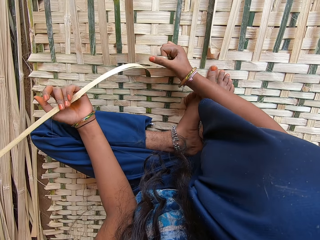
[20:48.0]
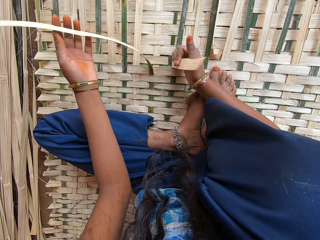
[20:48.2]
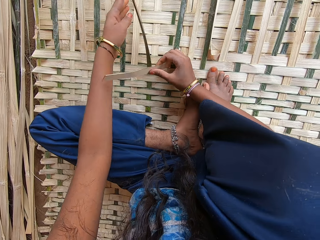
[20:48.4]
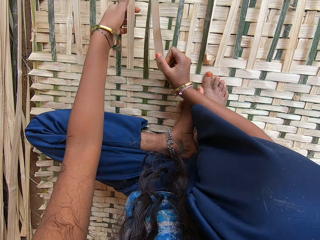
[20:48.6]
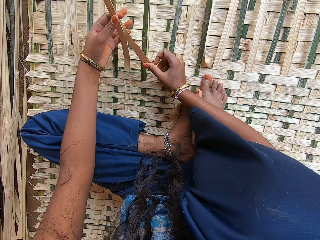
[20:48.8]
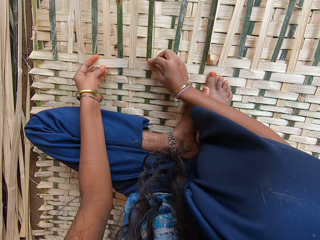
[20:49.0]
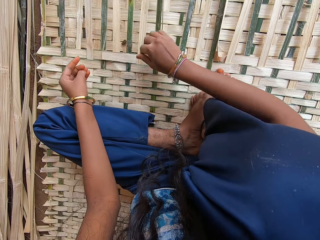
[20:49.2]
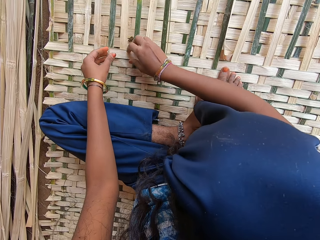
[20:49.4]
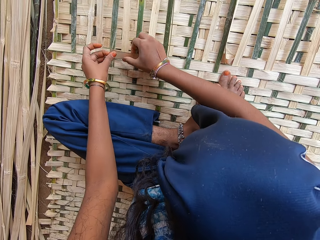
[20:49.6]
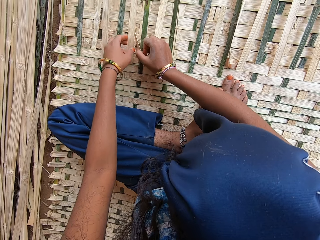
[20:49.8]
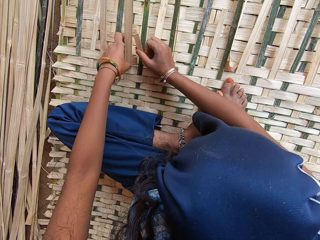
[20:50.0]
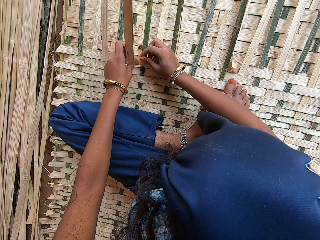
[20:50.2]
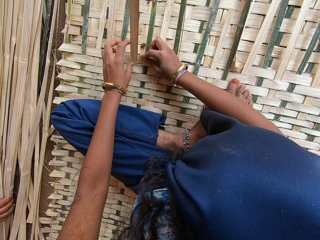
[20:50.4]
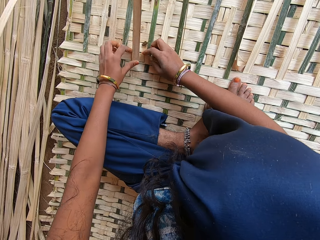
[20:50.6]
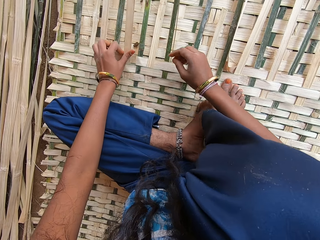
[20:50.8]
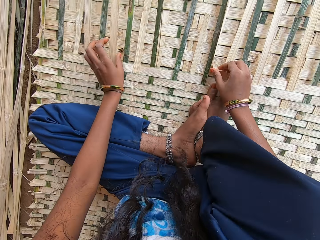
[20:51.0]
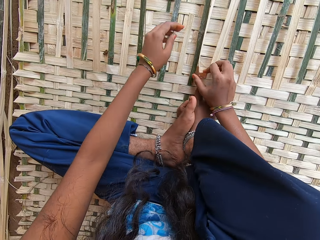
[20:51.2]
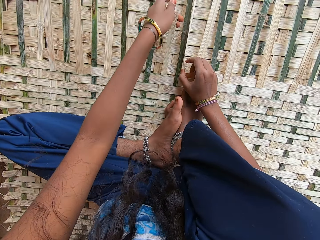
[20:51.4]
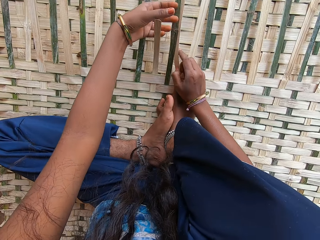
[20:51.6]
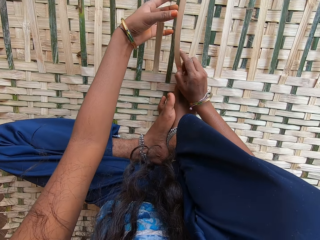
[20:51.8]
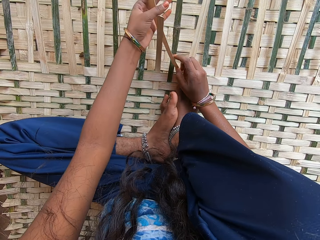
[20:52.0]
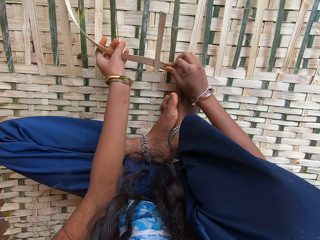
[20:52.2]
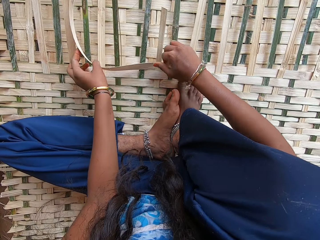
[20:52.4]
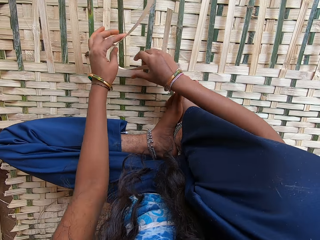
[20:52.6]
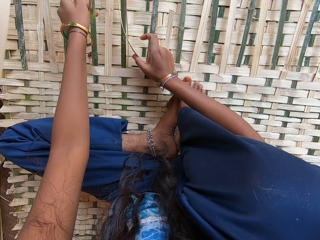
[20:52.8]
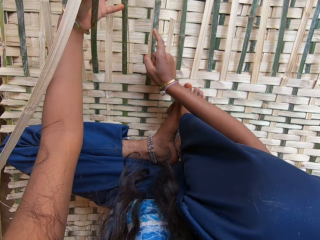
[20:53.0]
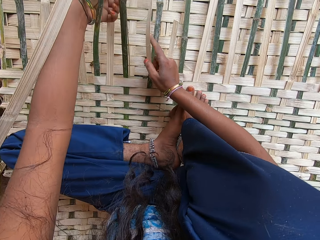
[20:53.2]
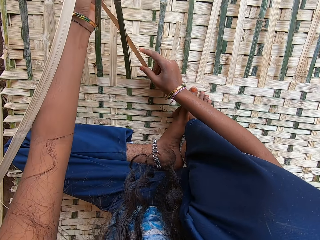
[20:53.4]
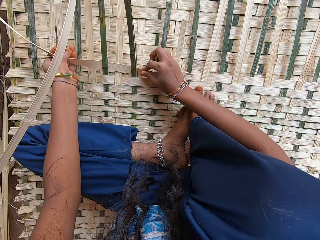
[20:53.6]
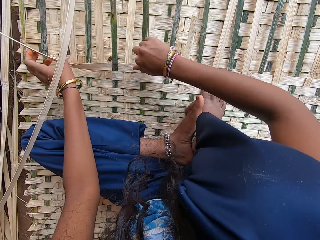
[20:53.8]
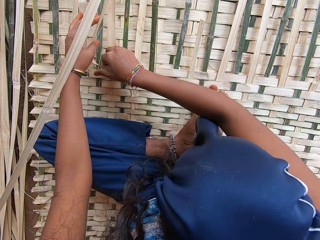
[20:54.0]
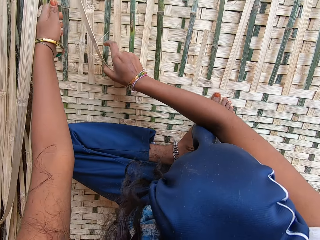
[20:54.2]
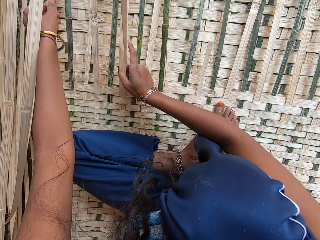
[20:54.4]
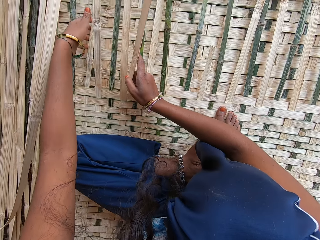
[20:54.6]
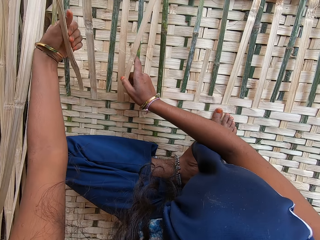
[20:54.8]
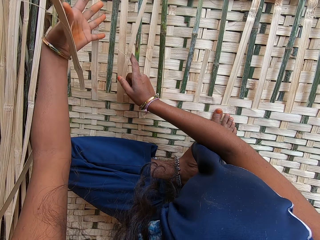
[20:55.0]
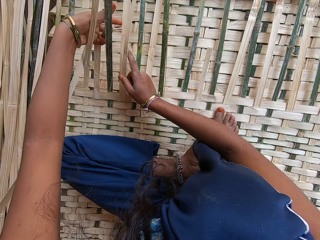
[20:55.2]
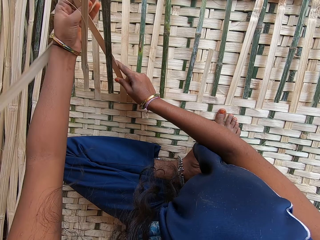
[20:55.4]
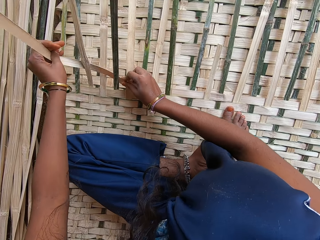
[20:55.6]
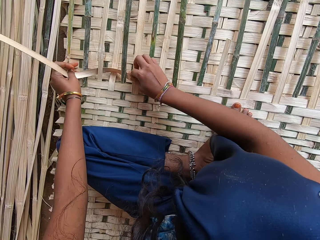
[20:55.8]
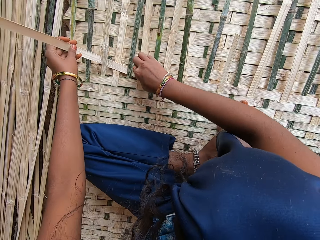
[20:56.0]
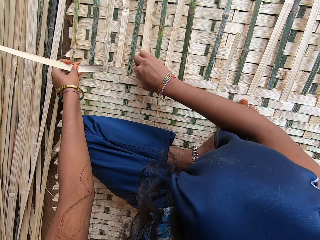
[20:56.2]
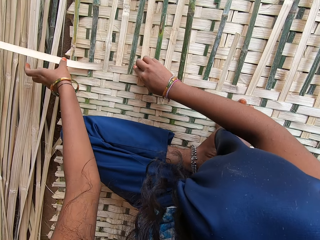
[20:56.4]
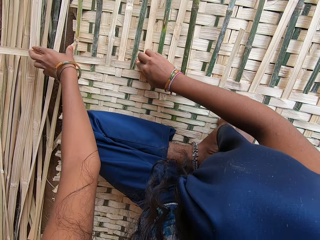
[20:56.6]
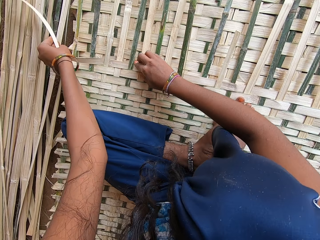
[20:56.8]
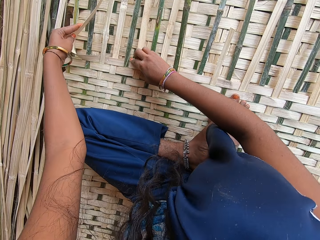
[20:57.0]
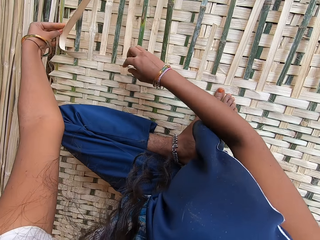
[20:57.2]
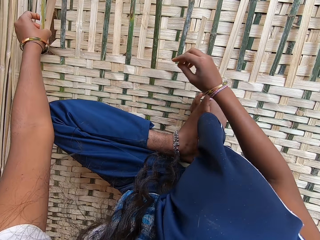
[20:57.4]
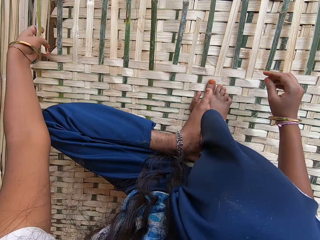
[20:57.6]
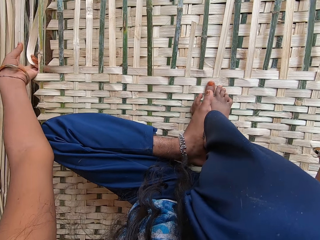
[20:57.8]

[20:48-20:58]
A person picks a bamboo stick on the ground with the right hand. The camera wearer plaits the mat with bamboo sticks.

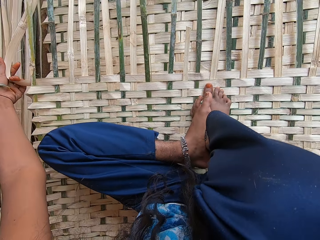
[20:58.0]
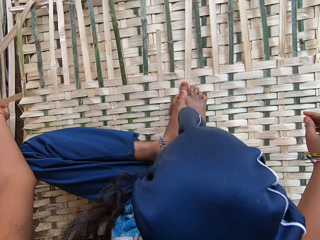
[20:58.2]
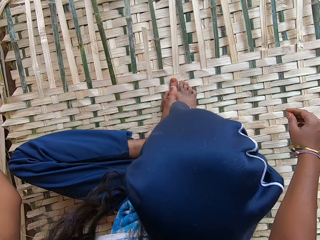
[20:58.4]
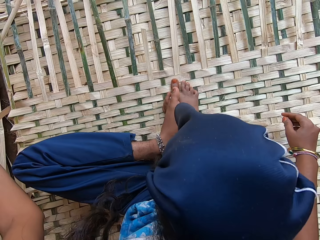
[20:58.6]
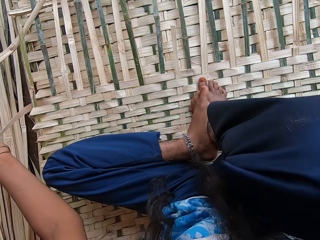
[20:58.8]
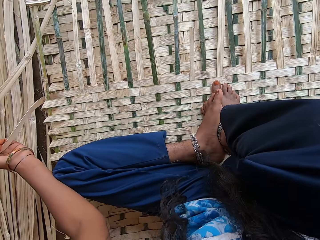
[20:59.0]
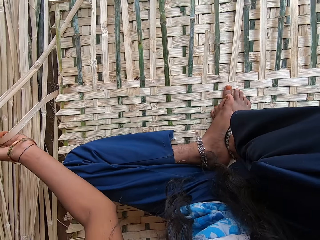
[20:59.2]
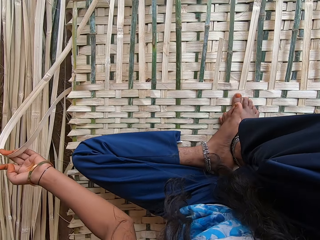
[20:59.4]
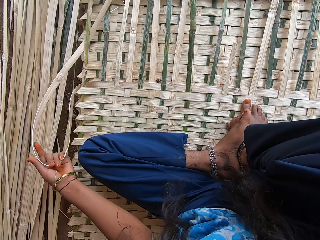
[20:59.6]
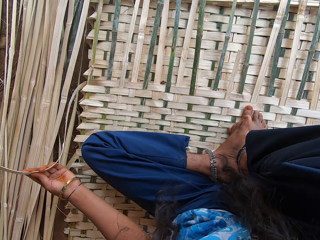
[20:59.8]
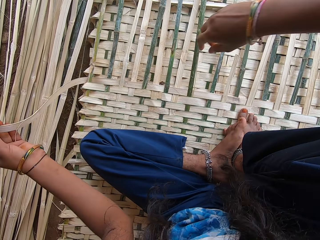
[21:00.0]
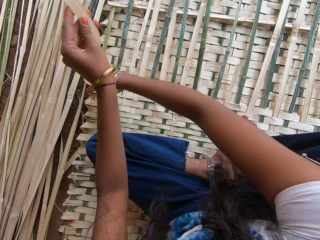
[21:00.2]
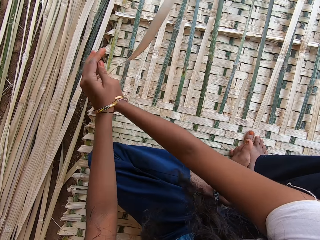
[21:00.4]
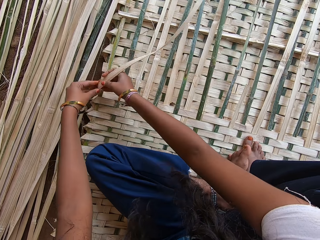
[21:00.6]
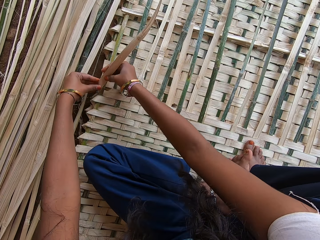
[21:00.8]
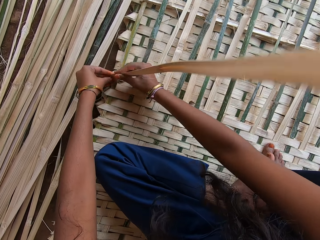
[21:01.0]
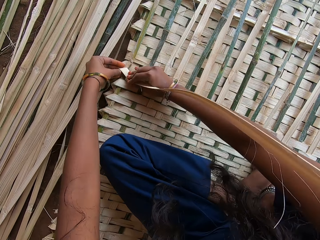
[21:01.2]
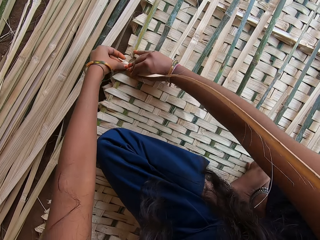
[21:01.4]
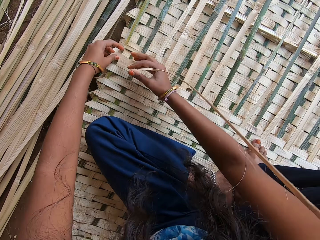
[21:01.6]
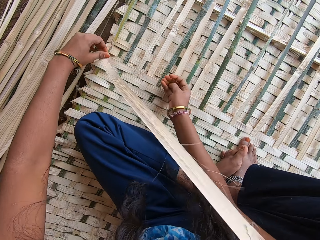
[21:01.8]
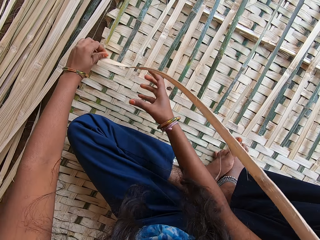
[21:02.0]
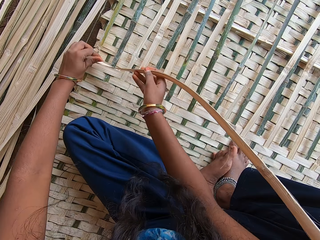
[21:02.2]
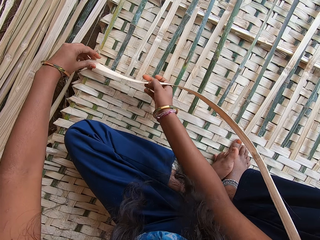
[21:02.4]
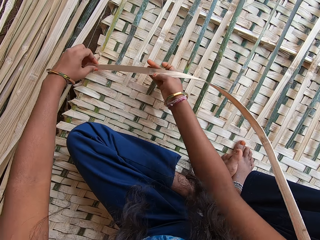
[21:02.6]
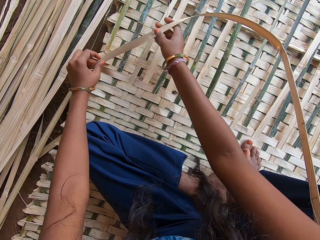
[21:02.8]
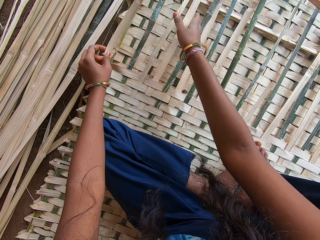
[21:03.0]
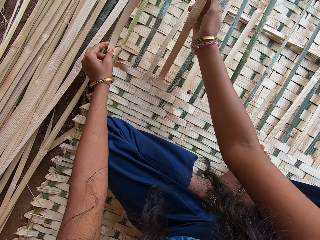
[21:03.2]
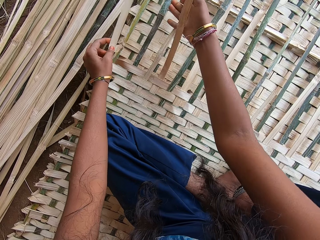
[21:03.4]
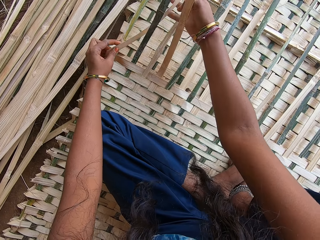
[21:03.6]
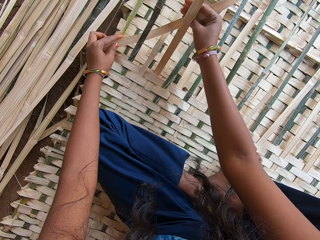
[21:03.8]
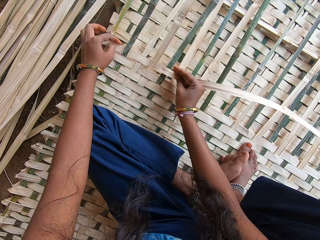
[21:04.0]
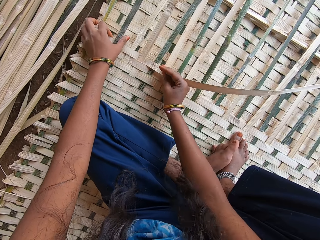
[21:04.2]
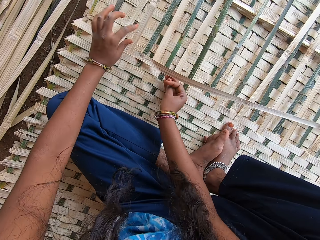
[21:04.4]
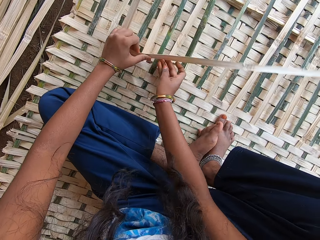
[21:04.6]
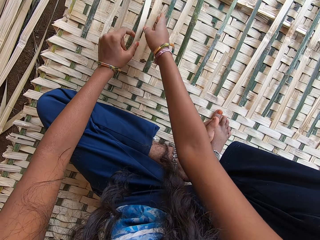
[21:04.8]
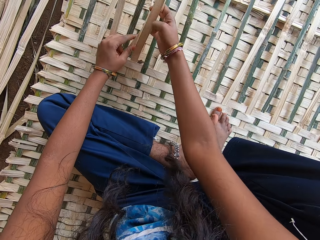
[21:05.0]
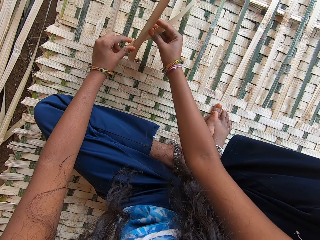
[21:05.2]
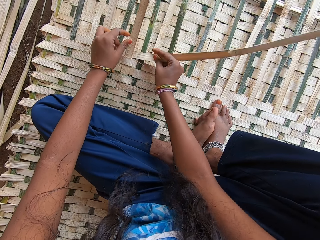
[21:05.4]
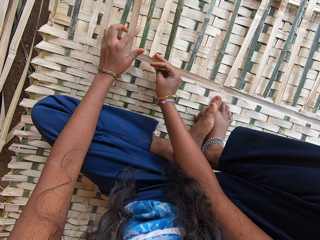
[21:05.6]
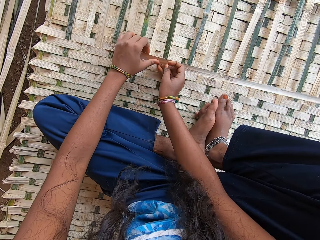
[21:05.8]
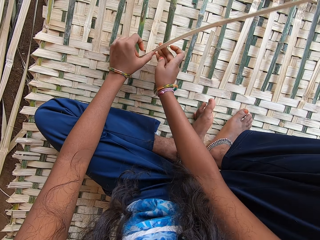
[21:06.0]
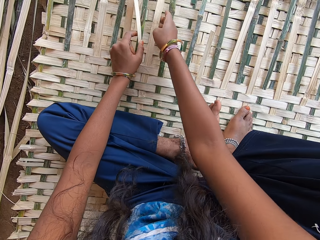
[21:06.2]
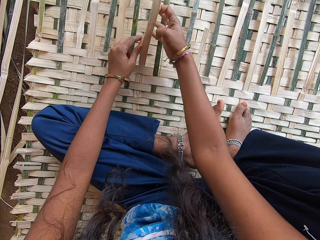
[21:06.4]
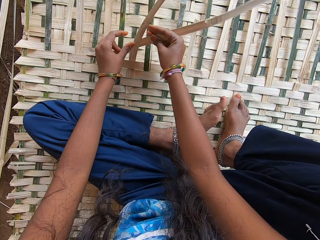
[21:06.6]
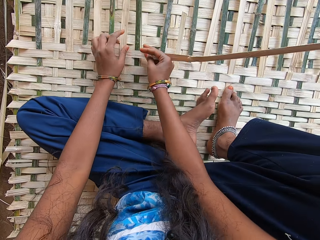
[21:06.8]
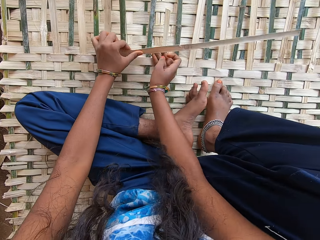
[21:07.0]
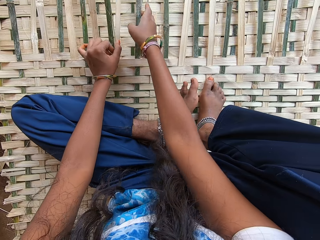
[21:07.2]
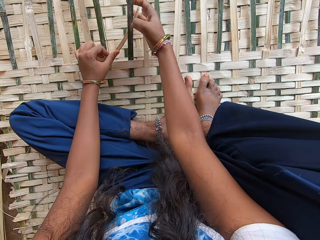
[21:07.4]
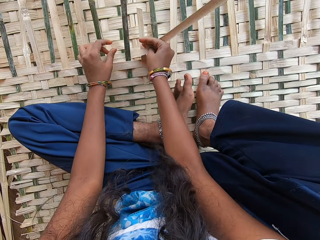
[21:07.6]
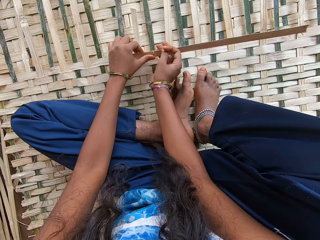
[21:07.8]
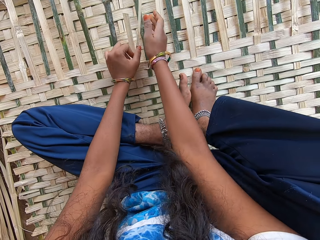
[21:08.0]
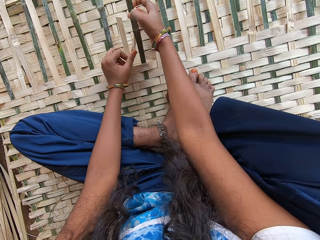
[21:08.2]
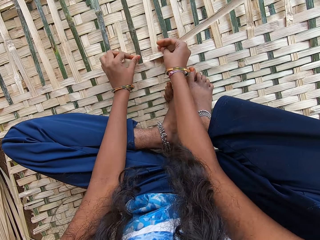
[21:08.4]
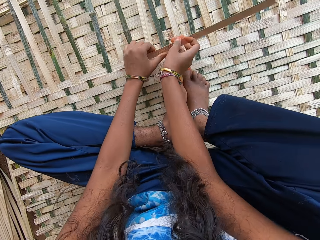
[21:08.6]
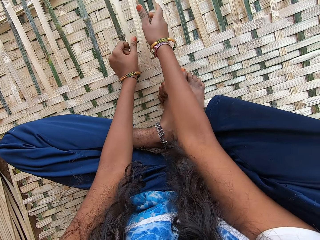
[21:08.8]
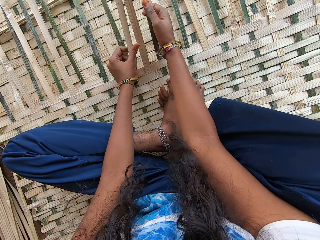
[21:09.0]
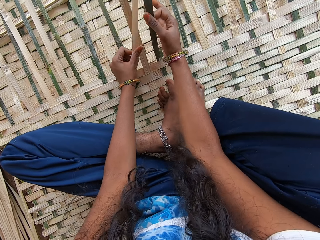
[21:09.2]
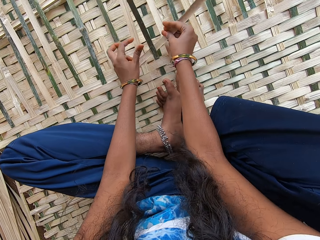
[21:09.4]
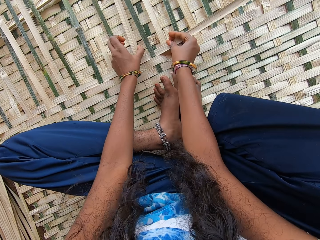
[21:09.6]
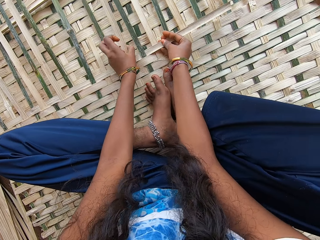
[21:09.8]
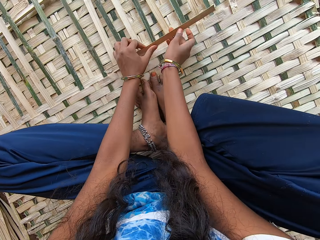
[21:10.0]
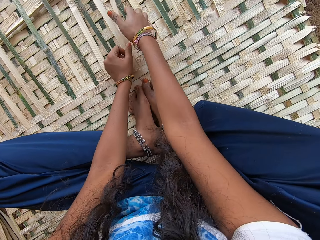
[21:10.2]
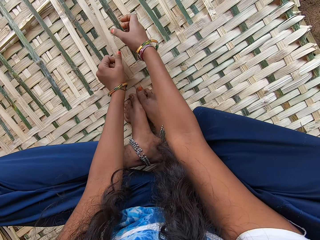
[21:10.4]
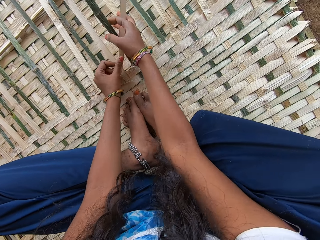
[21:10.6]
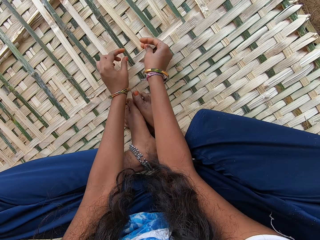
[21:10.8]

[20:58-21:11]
The camera wearer pulls the bamboo stick with the left hand. They hold the bamboo stick with both hands. They twist the bamboo stick with both hands. They plait the mat with bamboo sticks.
